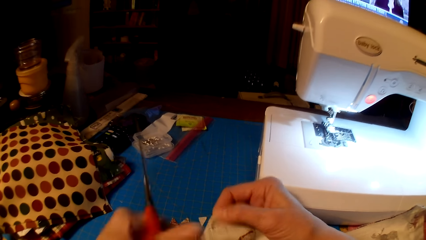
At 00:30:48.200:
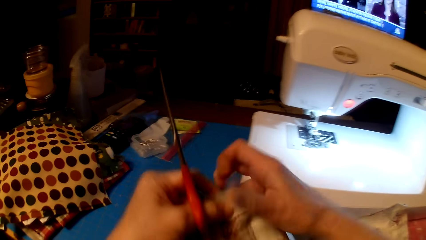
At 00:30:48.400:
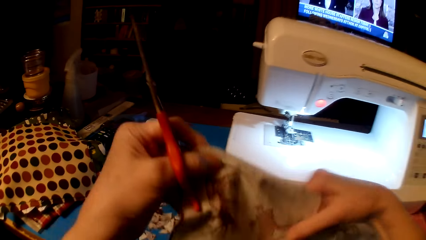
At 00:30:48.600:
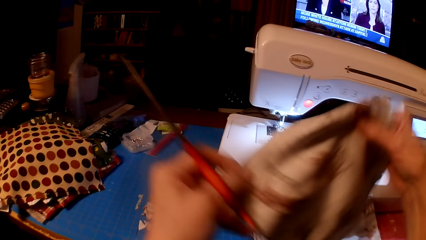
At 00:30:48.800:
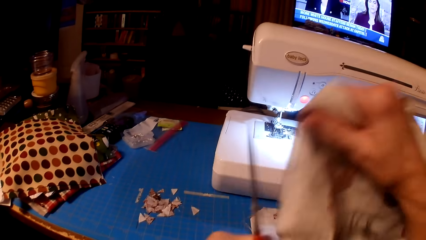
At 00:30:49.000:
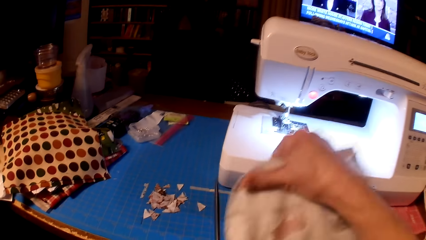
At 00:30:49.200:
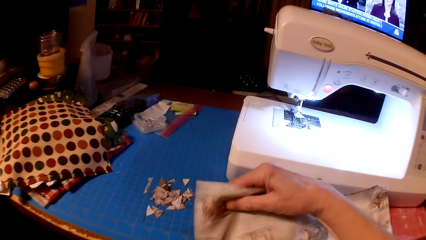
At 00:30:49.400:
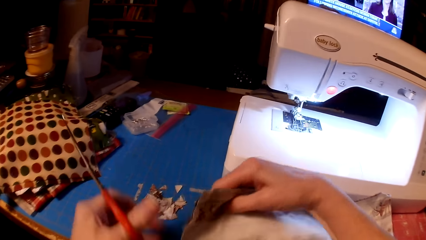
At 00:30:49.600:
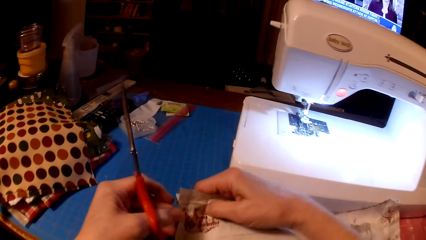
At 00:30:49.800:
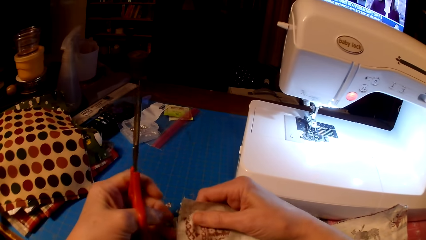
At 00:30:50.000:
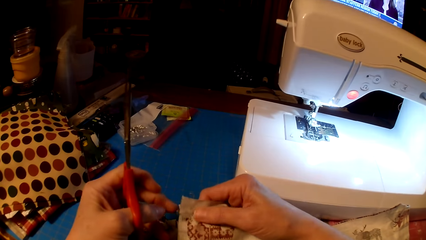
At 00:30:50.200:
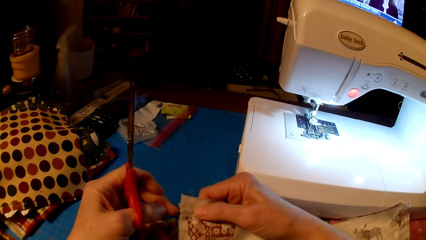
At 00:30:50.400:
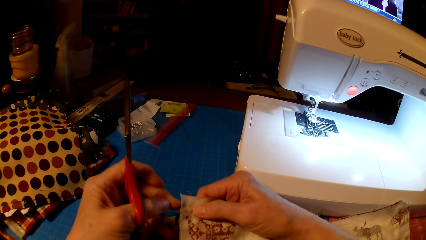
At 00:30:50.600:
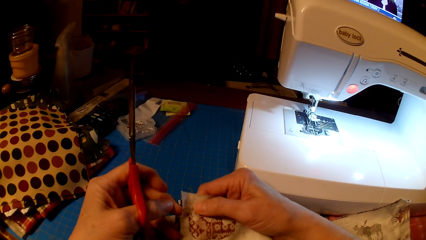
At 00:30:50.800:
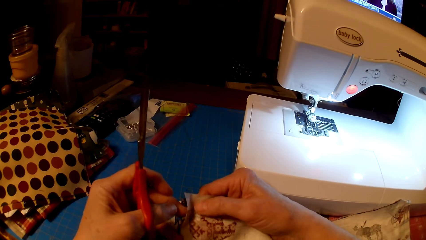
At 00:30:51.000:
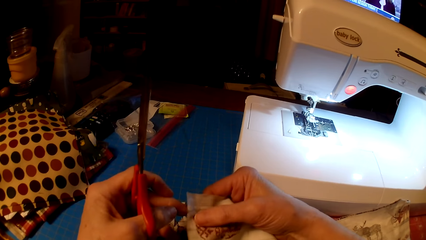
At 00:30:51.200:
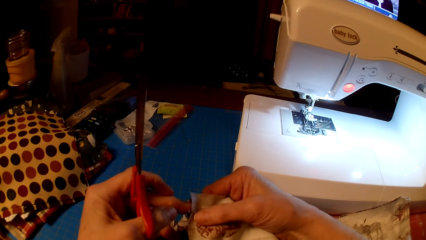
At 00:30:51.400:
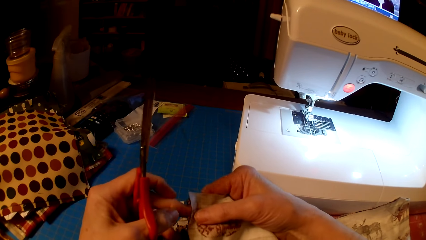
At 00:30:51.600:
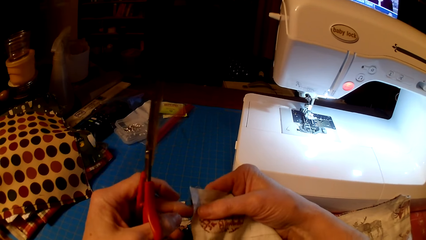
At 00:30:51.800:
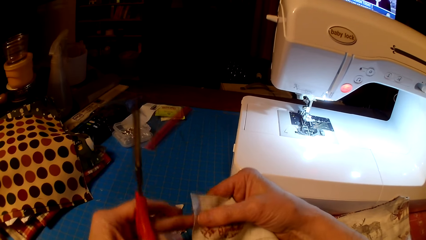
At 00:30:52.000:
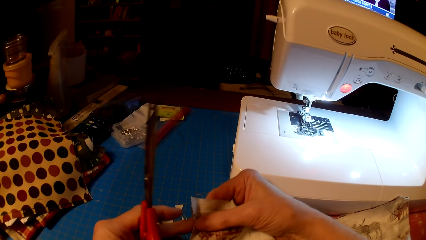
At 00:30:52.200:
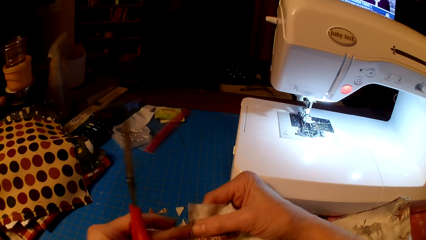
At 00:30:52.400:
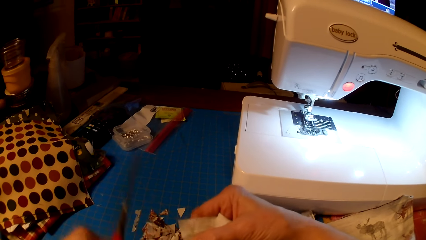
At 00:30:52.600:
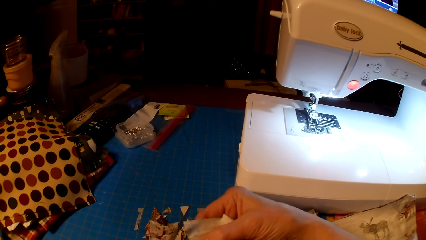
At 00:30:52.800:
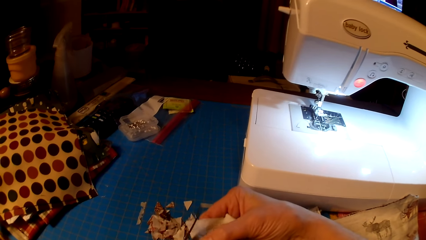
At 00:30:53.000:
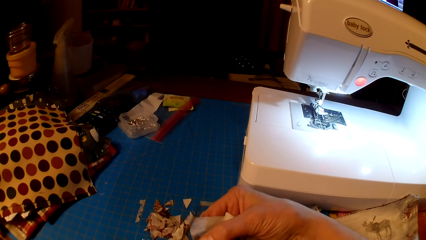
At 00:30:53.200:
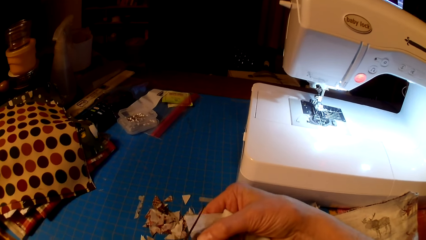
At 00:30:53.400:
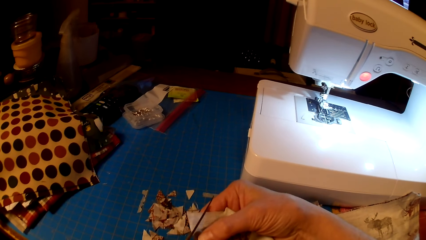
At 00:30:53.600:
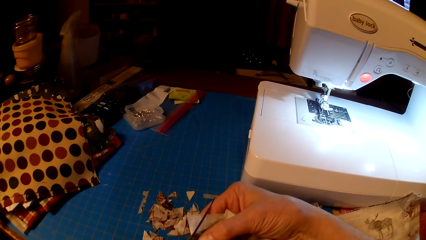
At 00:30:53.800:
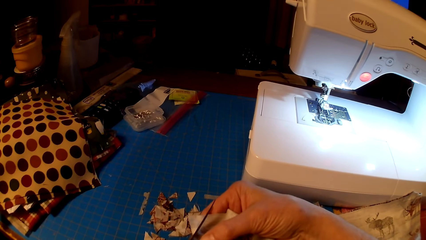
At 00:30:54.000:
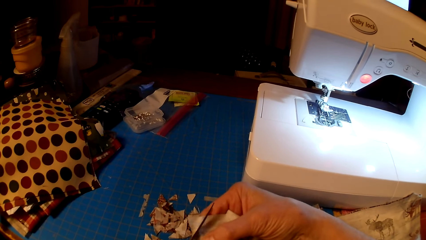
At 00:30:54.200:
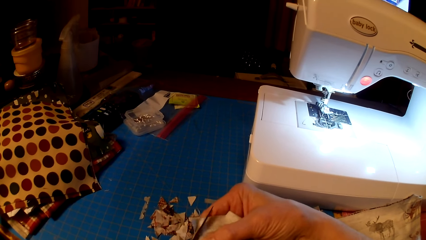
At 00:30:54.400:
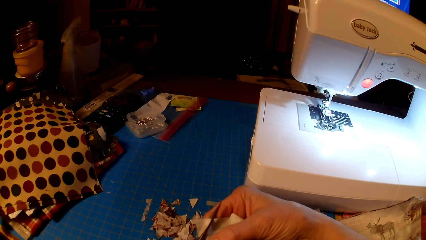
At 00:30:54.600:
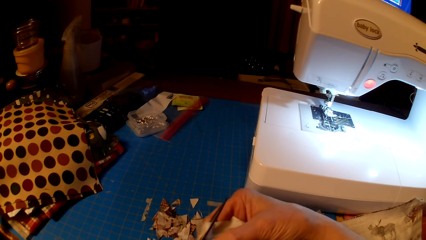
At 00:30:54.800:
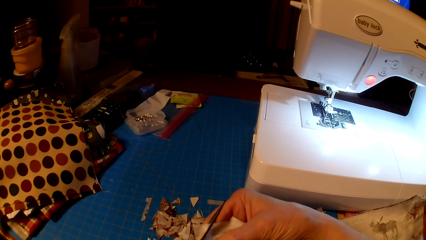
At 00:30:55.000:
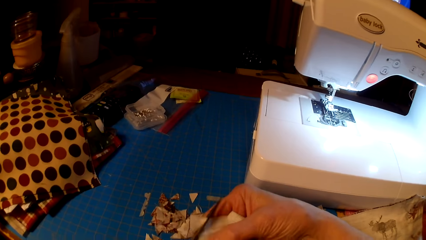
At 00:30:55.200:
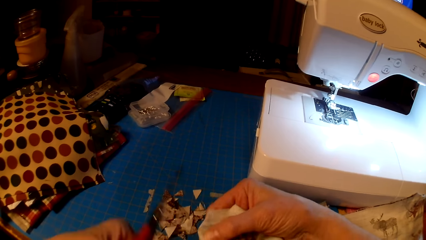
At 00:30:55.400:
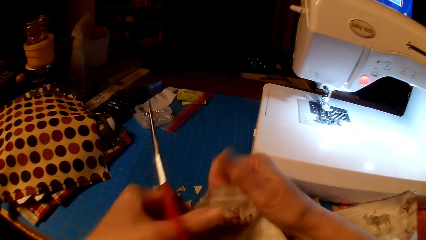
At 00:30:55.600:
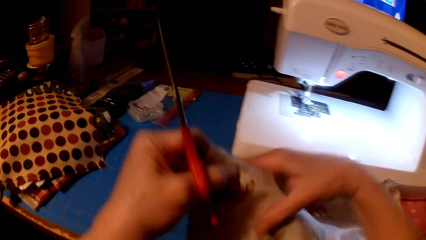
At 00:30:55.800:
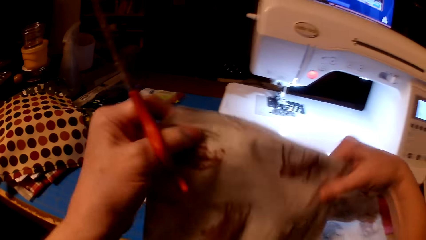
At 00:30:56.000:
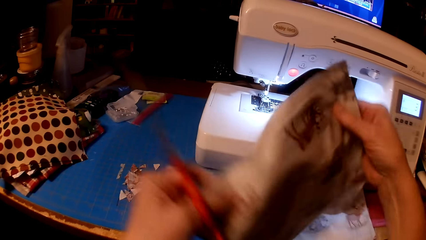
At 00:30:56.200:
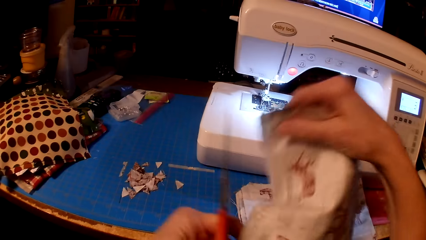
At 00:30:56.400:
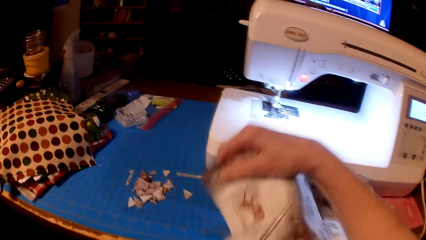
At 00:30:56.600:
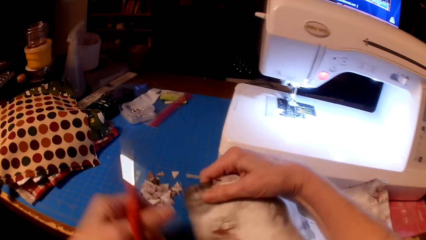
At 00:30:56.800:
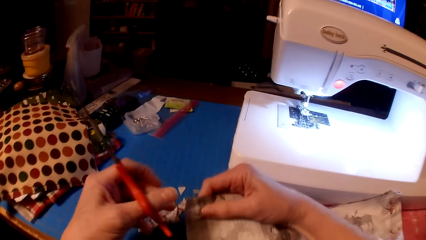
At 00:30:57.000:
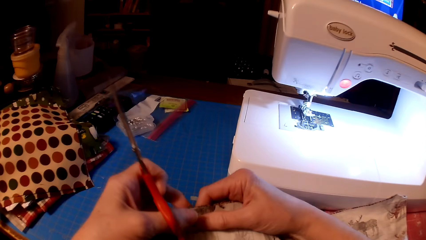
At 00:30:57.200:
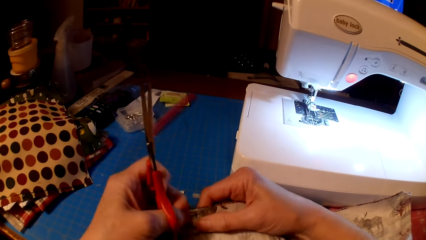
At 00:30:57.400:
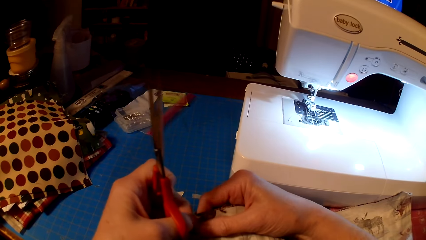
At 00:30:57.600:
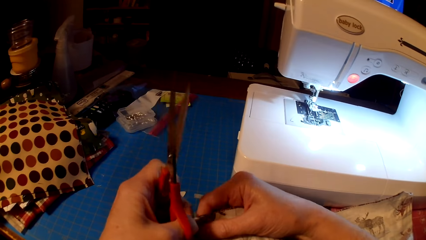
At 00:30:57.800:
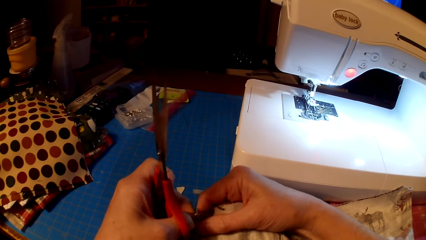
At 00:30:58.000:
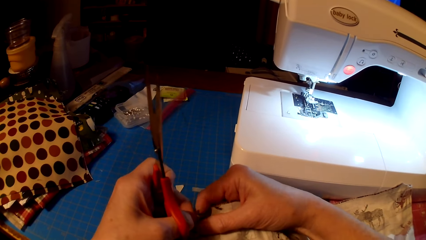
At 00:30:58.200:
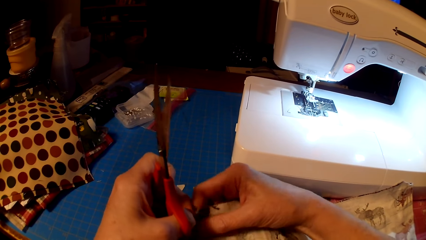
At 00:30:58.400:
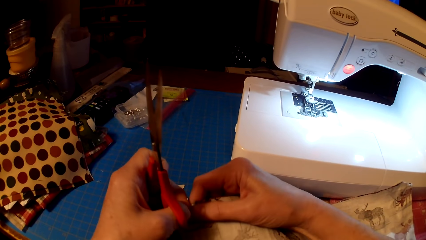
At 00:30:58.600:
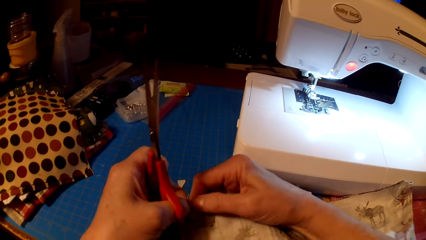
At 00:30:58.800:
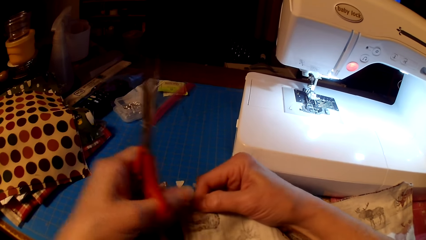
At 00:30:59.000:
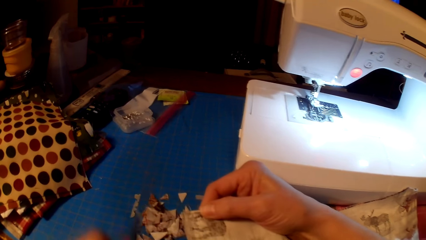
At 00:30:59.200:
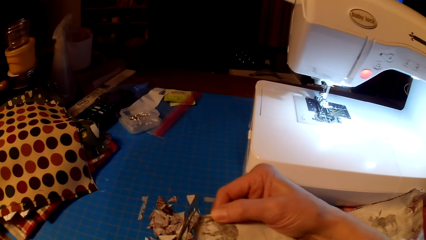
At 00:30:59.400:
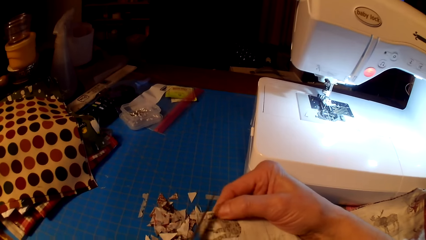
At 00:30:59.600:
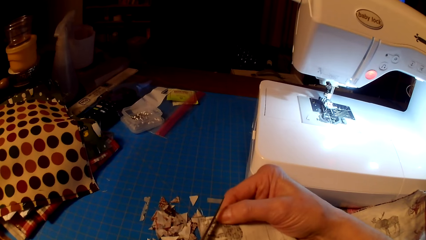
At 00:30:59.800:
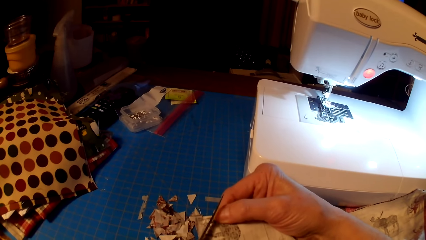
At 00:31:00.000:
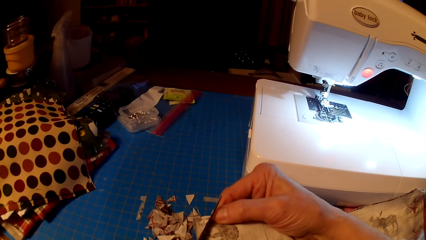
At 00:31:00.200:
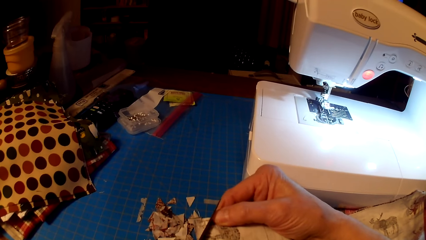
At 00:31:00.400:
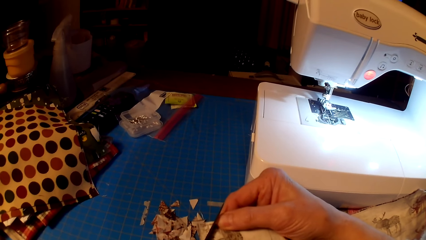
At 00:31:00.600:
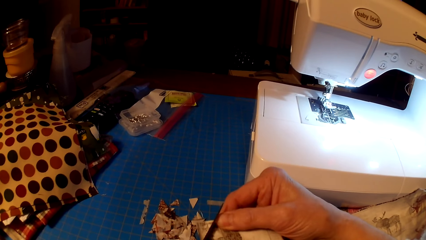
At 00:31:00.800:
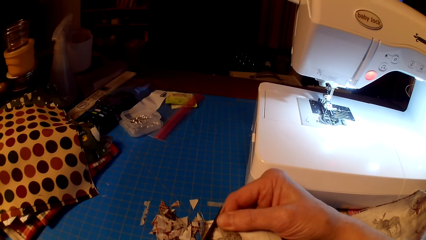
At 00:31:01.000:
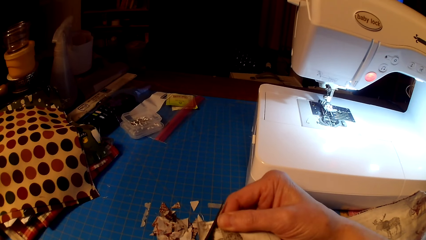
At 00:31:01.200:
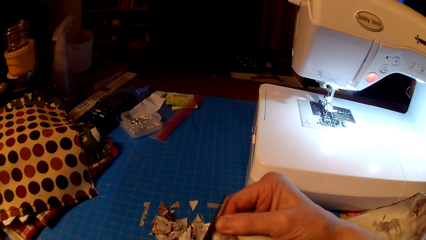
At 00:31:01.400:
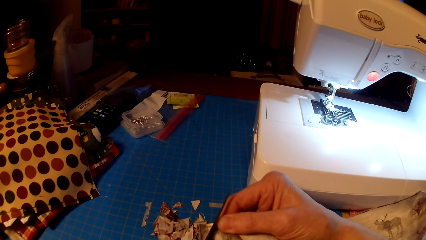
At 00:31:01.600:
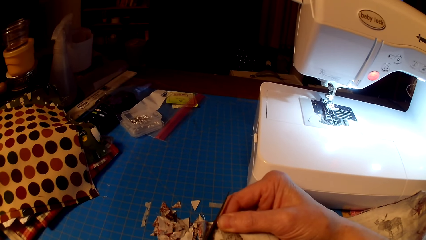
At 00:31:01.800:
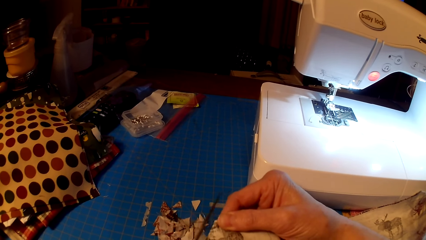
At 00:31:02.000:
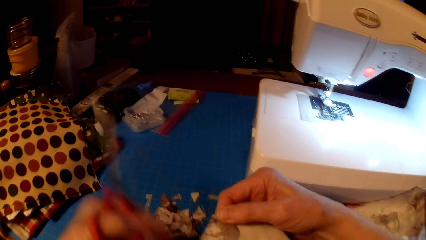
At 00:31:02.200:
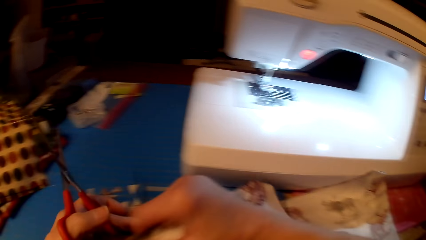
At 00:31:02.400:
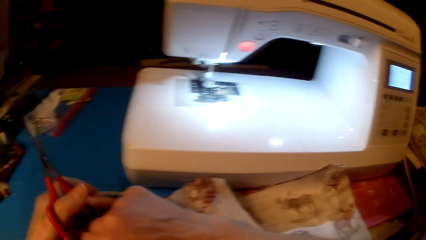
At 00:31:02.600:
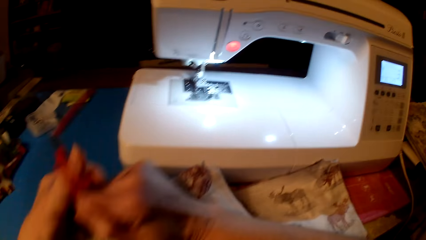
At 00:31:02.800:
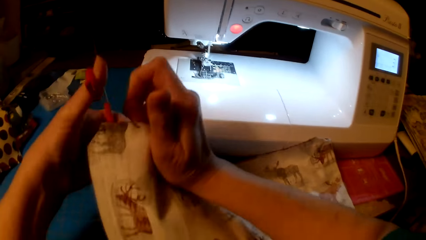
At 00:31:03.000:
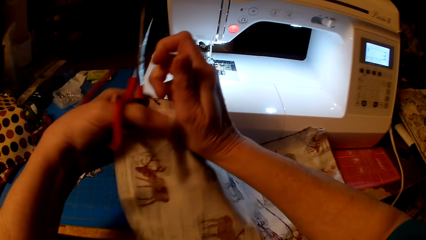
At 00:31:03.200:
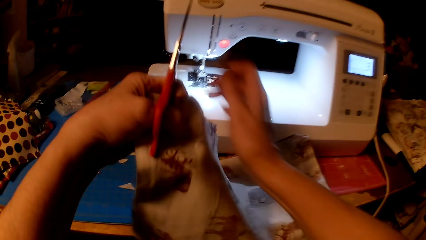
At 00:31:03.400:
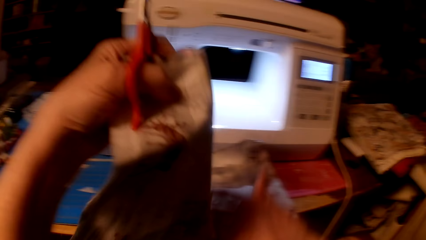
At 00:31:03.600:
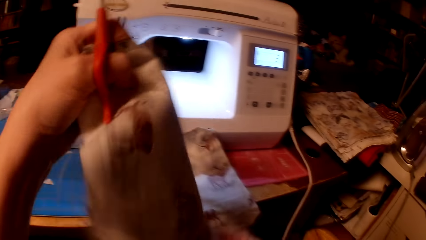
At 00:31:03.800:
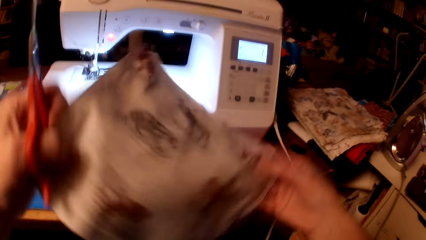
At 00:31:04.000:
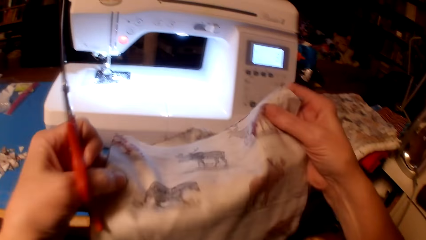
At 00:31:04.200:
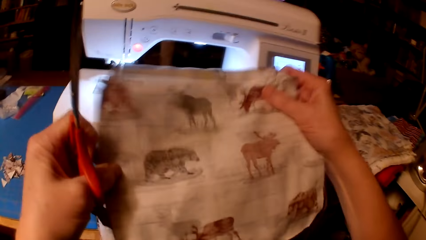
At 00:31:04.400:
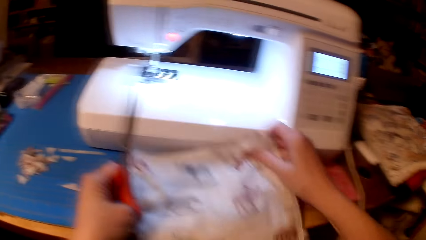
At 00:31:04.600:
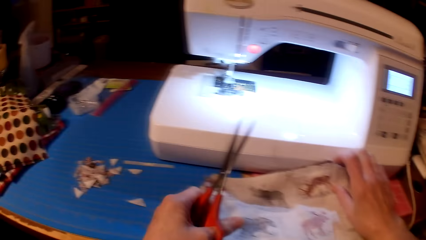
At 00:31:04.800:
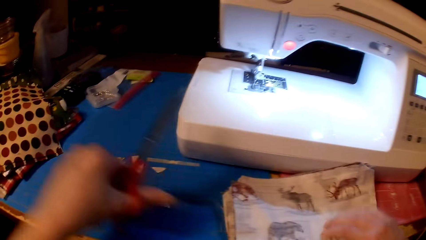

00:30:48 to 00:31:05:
The camera wearer rotates the cloth. They pull the cloth edge. They cut the cloth with scissors. They rotate the cloth. They pull the cloth edge. They cut the cloth with the scissors. They put the piece of cloth with the rest.
